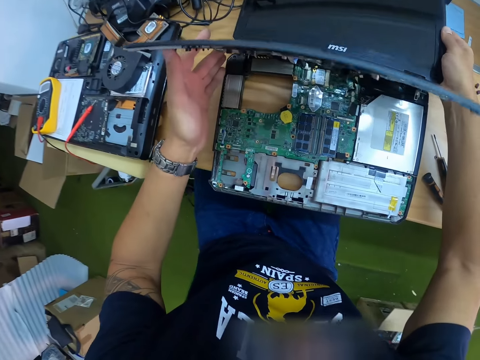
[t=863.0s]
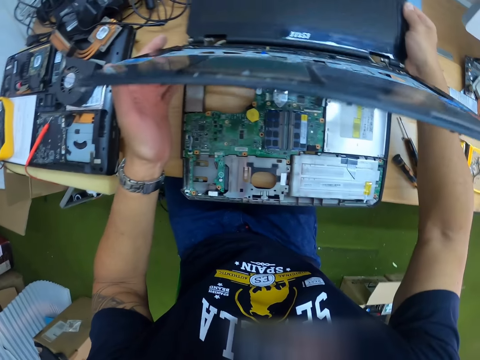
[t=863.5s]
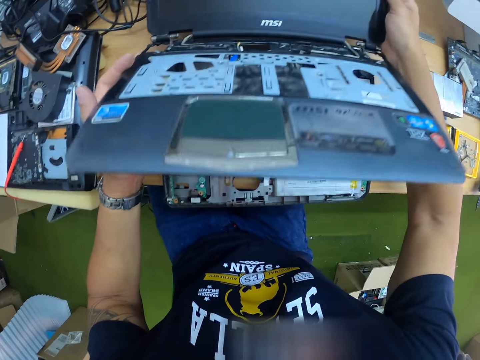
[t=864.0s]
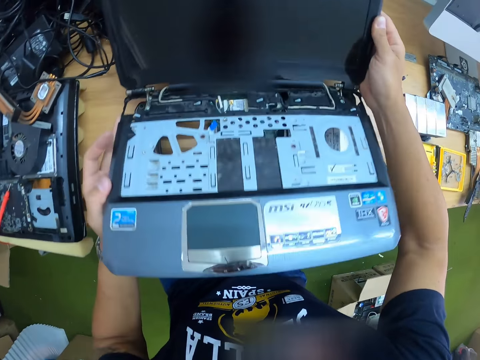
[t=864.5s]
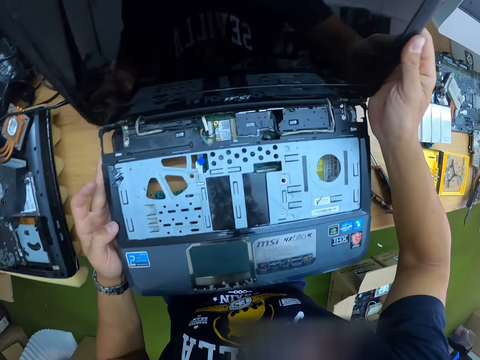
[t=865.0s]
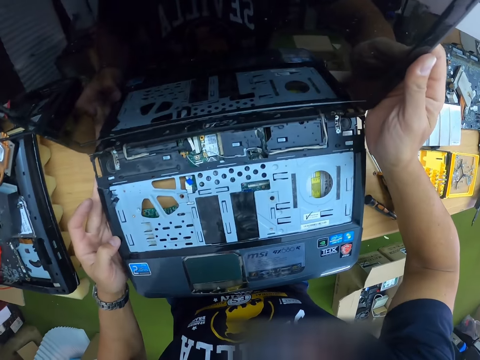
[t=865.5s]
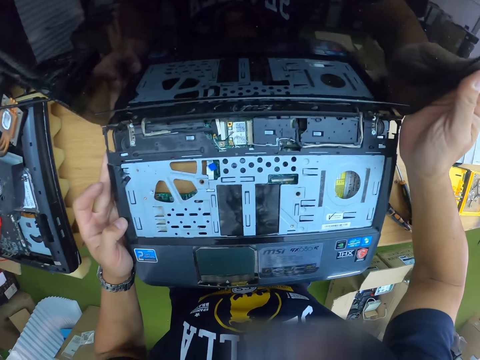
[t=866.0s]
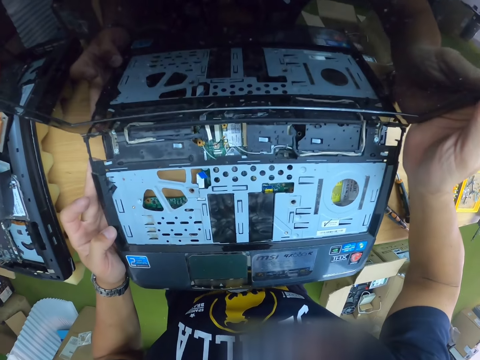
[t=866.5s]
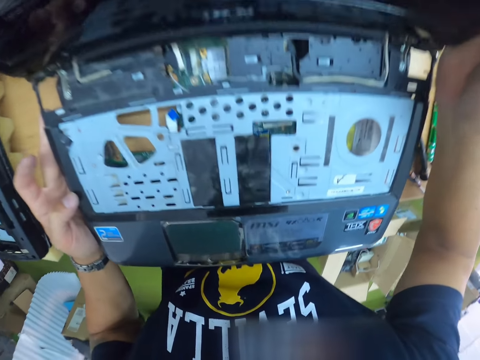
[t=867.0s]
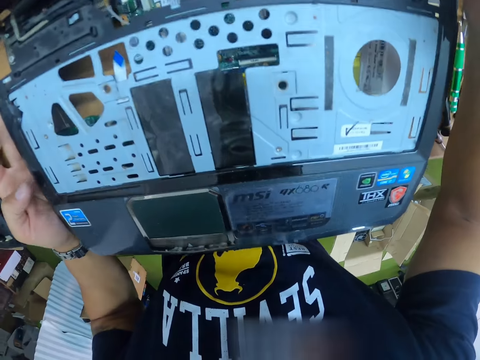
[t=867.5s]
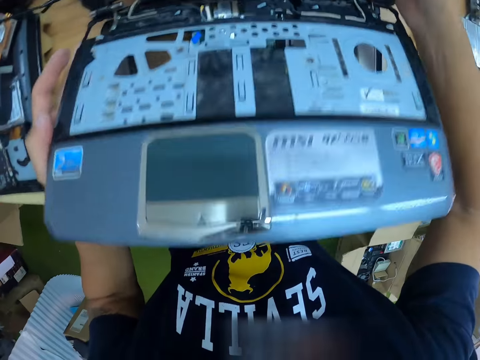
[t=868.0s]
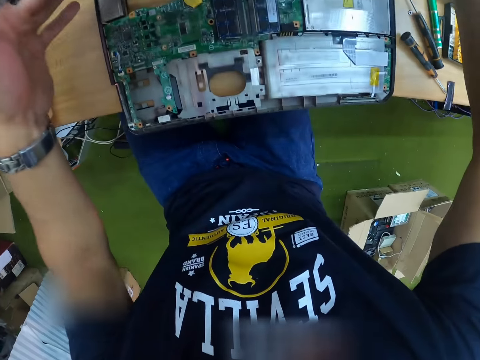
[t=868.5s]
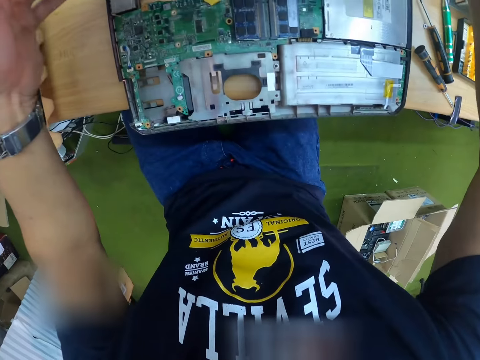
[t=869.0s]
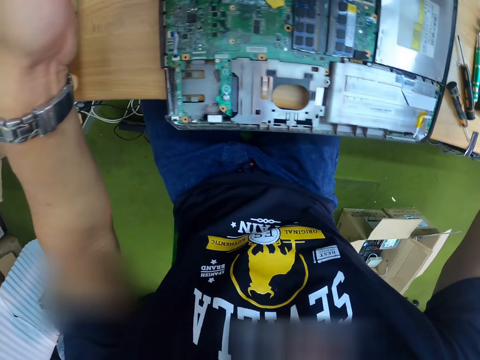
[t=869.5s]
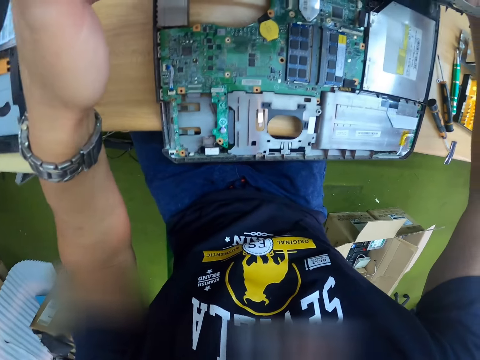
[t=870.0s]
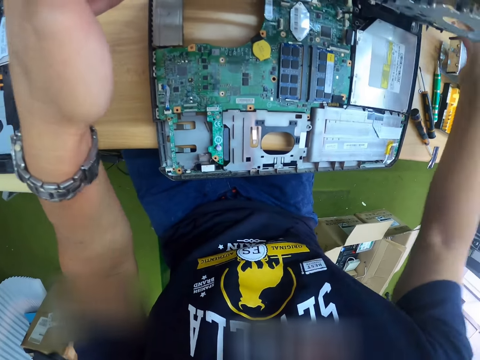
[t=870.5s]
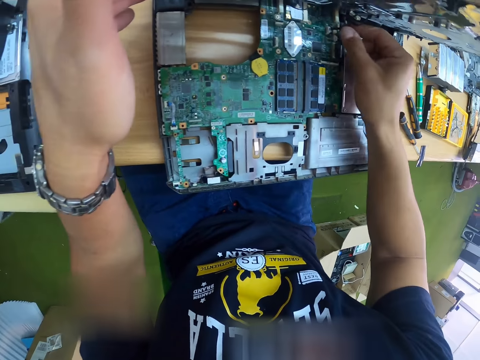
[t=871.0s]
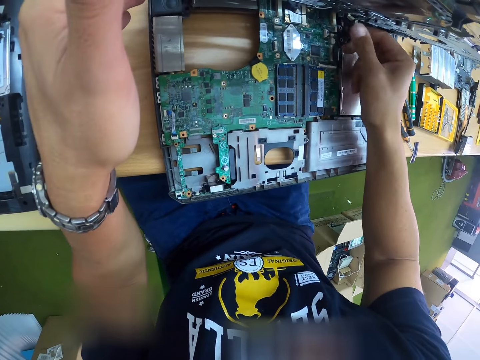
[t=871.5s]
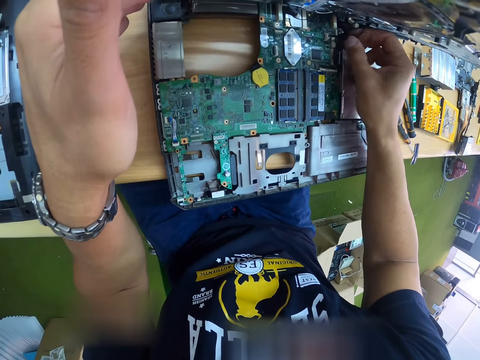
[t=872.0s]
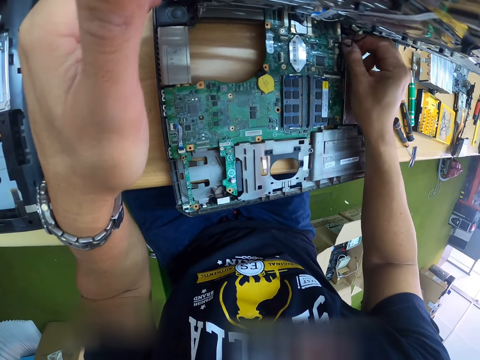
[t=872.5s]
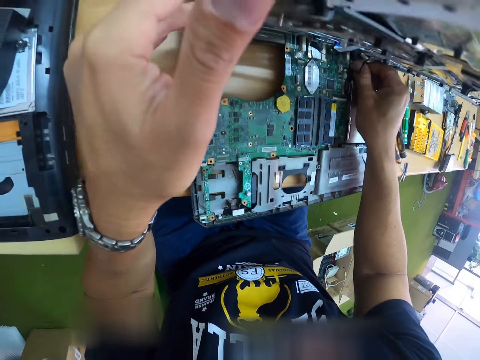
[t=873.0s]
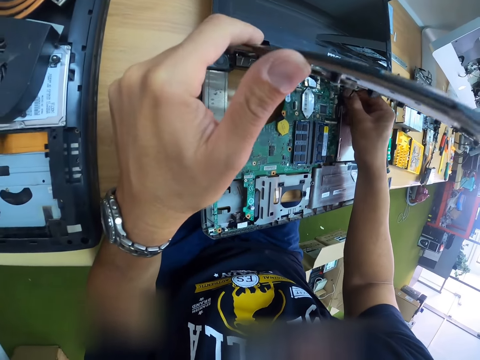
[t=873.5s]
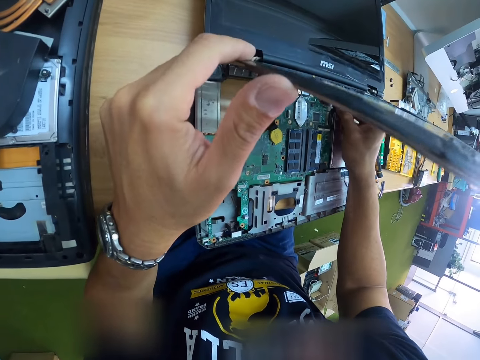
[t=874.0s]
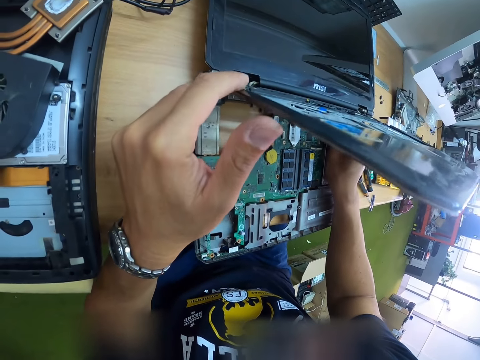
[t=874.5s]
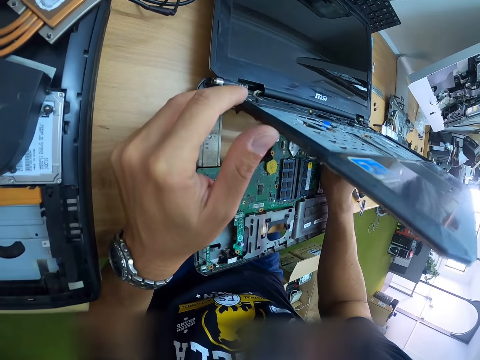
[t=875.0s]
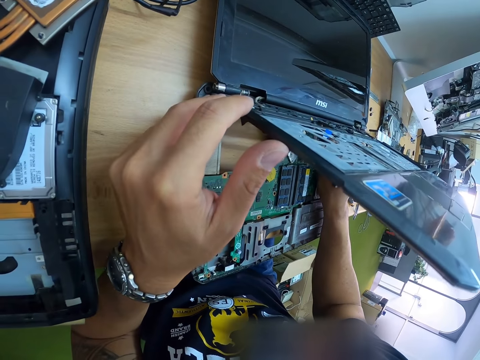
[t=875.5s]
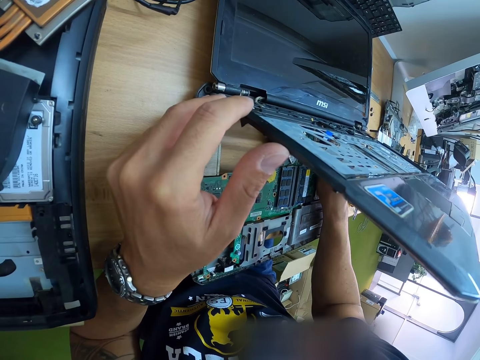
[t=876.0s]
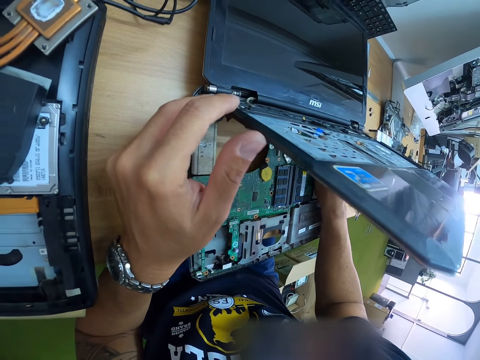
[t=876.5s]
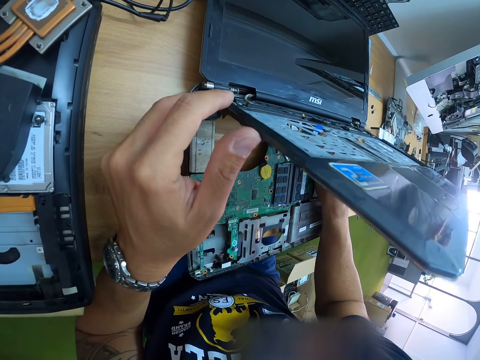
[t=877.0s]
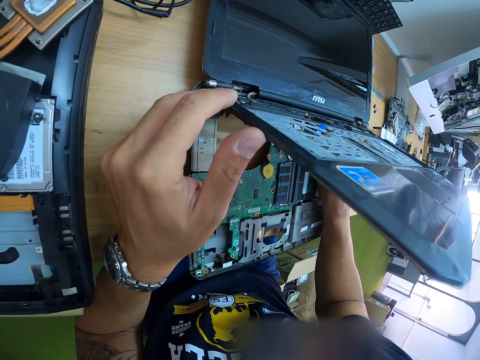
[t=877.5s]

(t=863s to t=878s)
The camera wearer holds the palm rest assembly and the display cover assembly with both hands. He looks at the unconditional laptop. He fixes the keyboard cable with his right hand. He mends the unconditional laptop on the table.

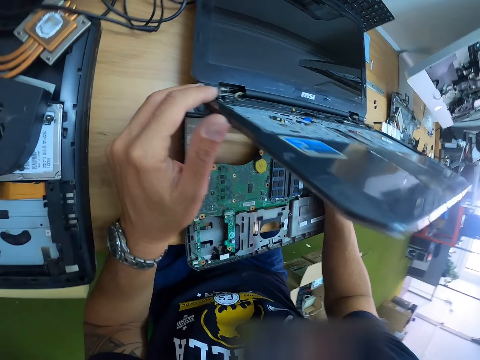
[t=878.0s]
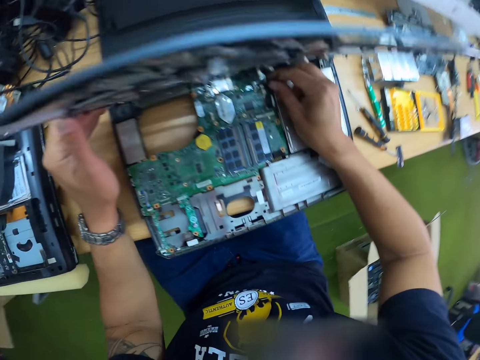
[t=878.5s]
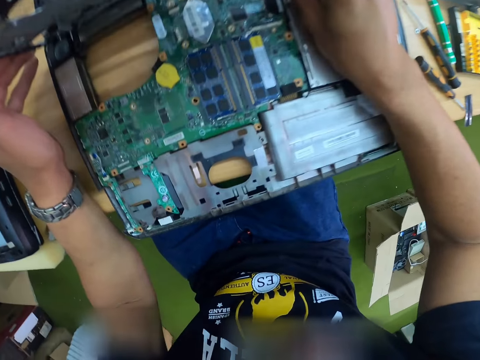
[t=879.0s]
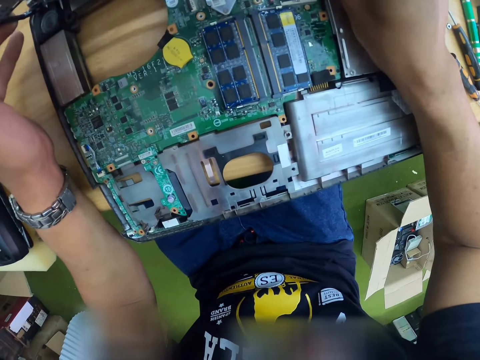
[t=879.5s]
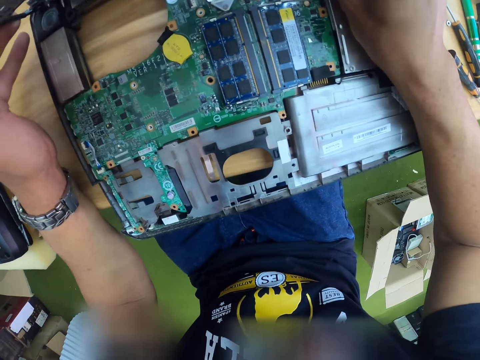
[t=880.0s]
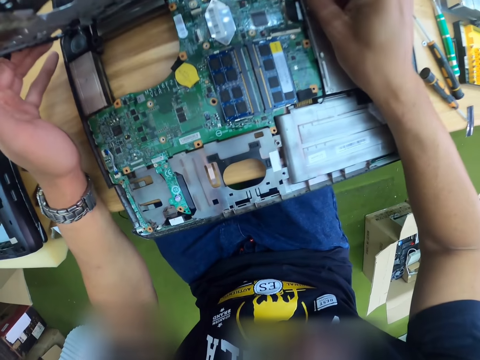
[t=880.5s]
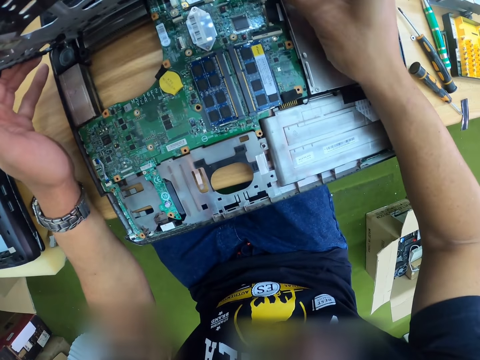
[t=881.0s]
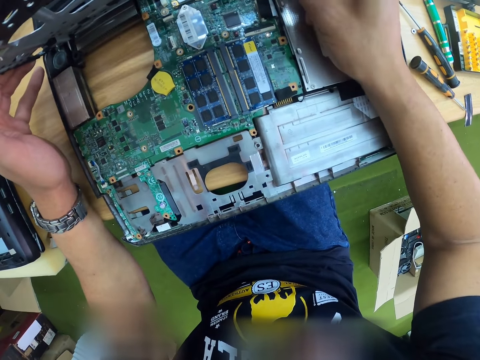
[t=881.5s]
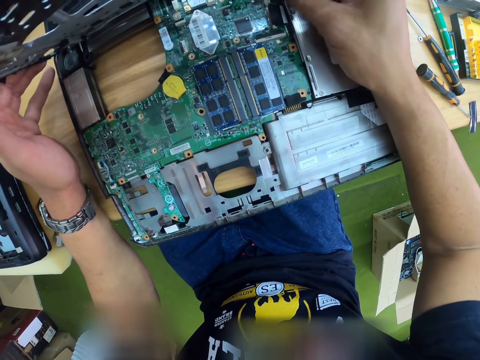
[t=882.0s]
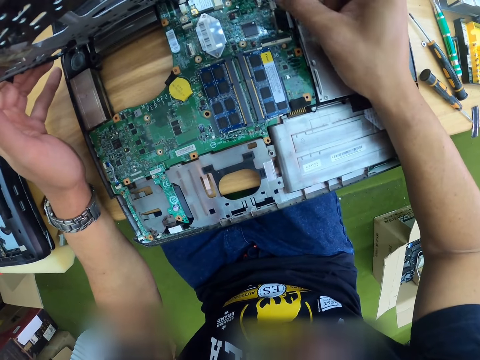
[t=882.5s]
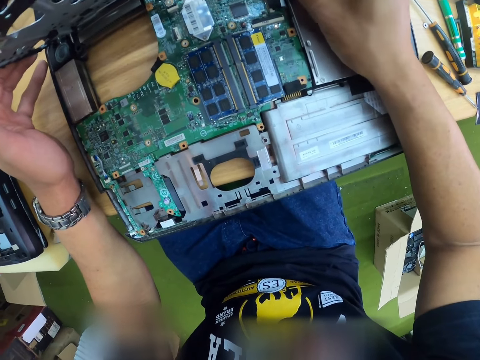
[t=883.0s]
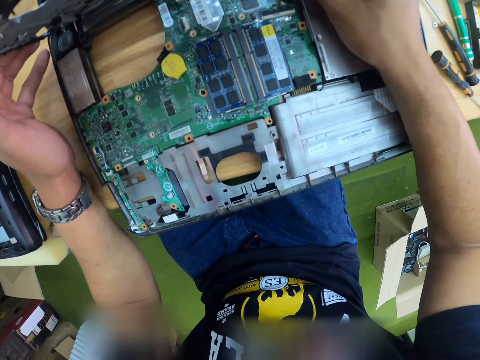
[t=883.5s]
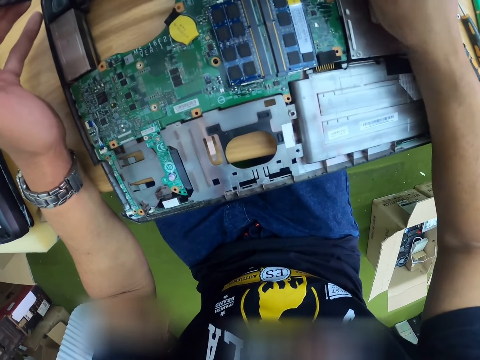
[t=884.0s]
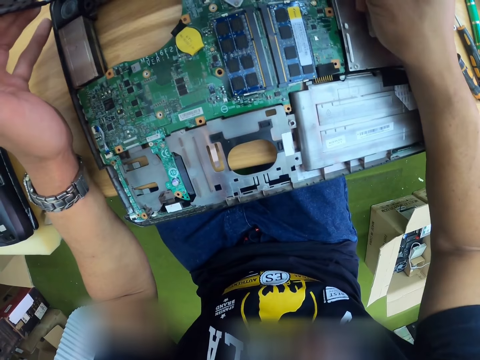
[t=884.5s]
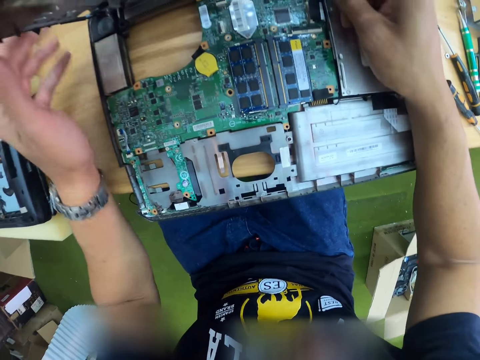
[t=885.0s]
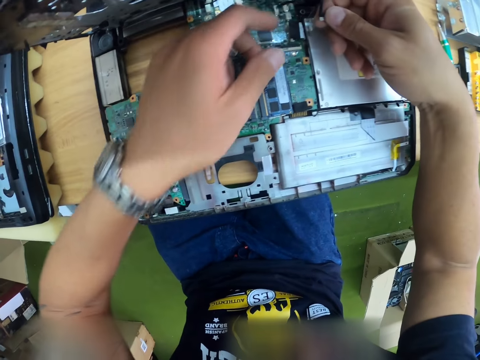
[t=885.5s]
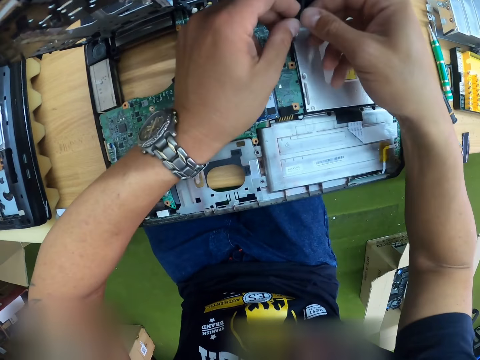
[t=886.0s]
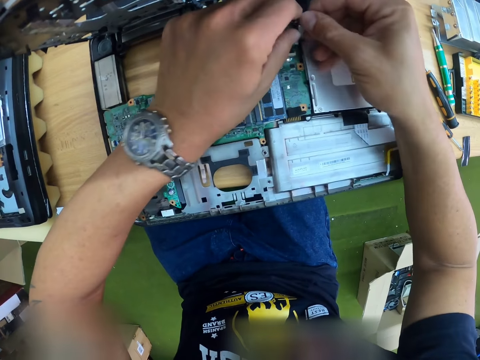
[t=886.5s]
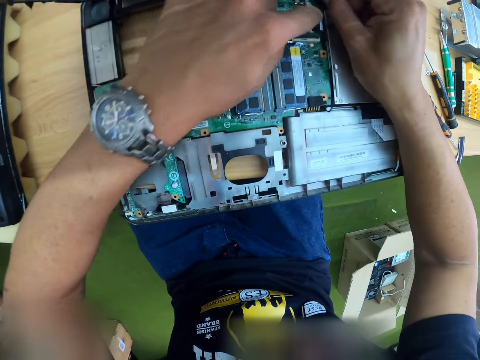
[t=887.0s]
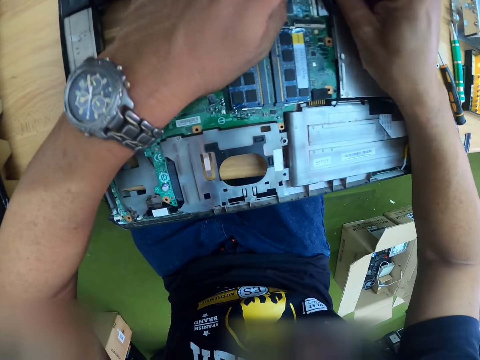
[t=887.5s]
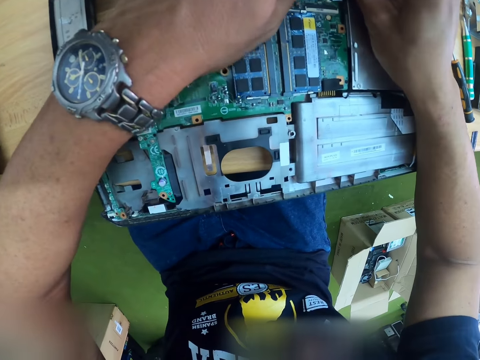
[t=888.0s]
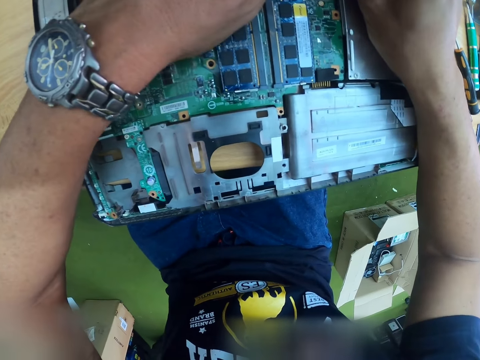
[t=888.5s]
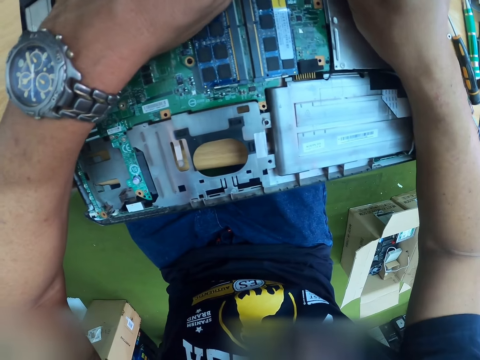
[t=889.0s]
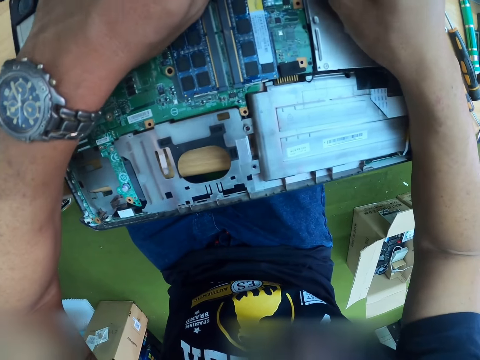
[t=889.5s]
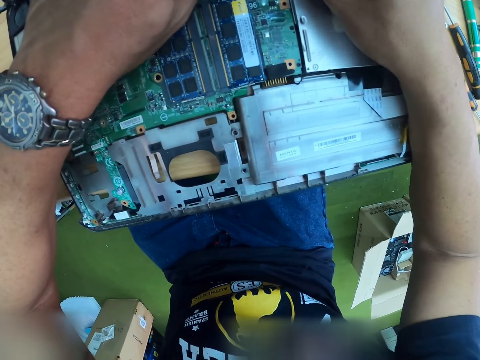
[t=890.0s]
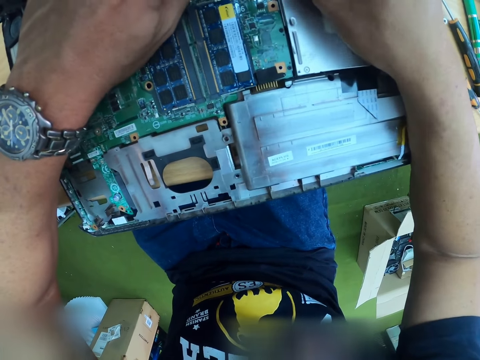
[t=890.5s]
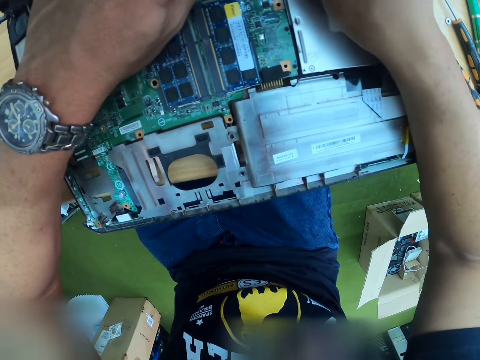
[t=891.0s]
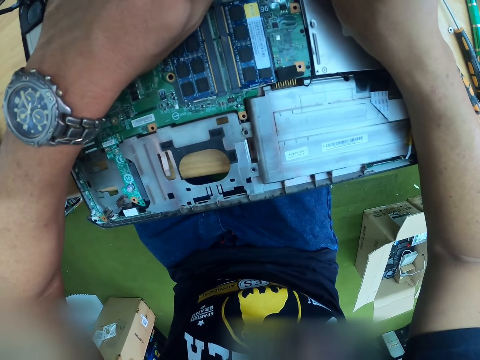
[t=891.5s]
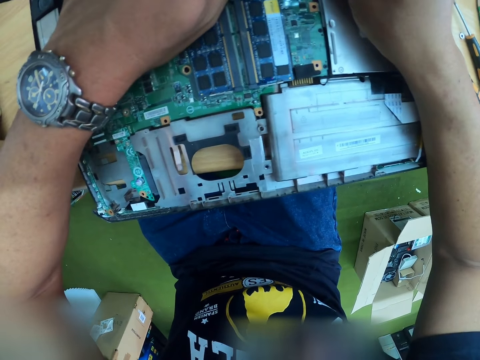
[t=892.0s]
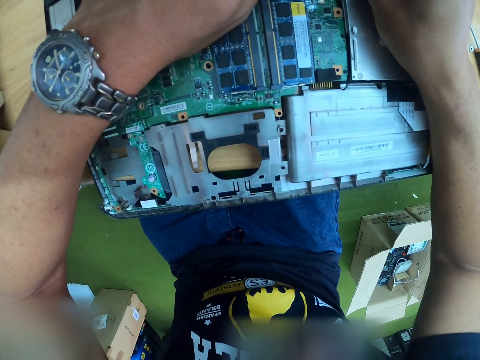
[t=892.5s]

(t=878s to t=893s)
The camera wearer touches the keyboard cable with both hands.
